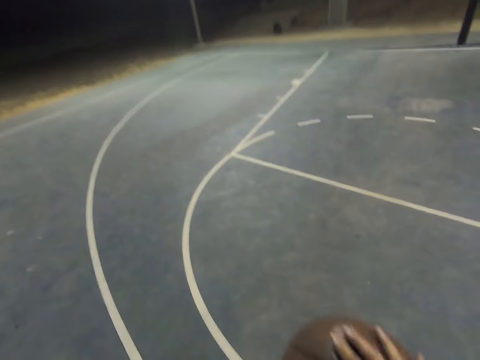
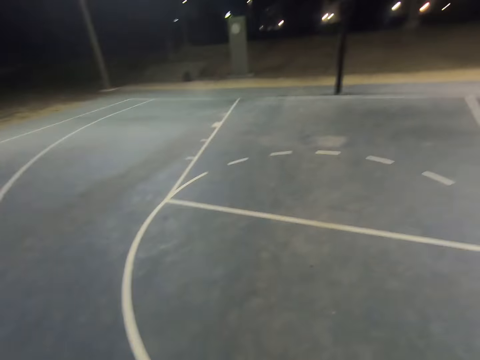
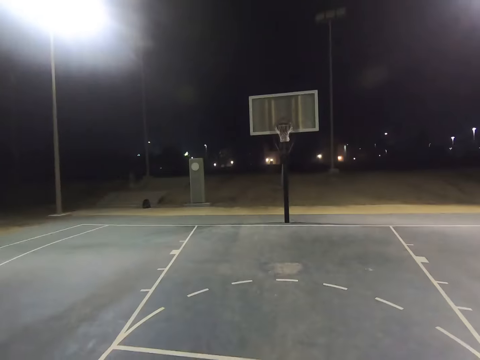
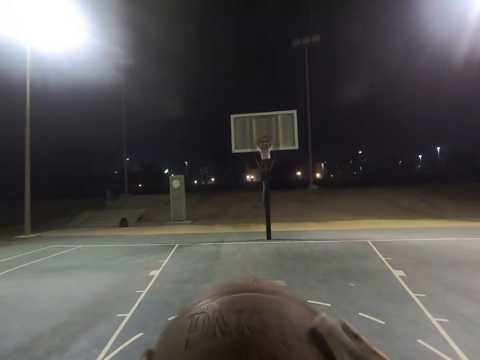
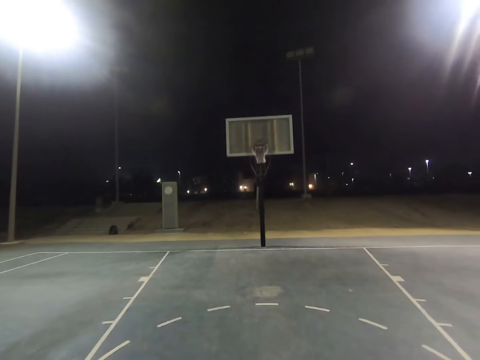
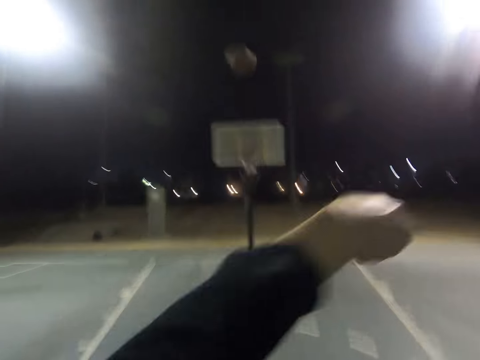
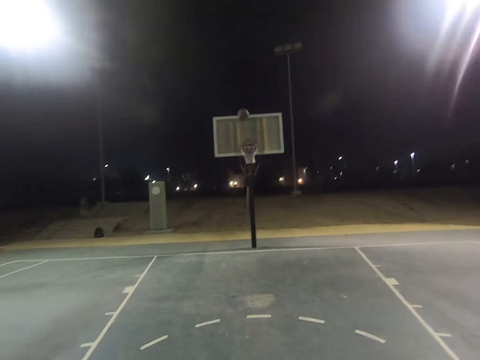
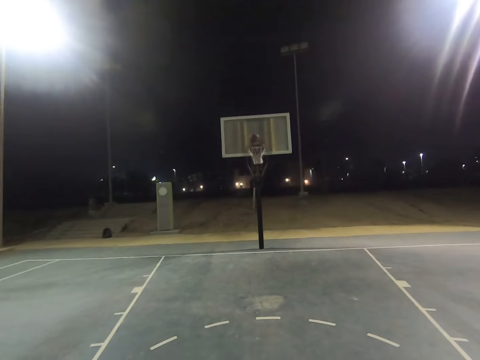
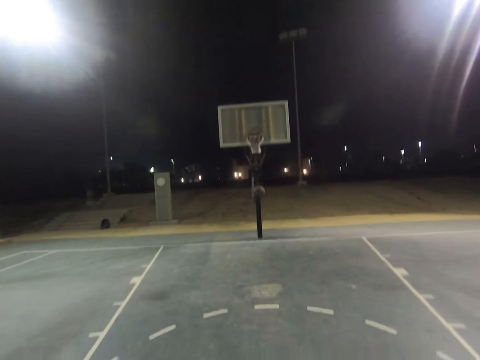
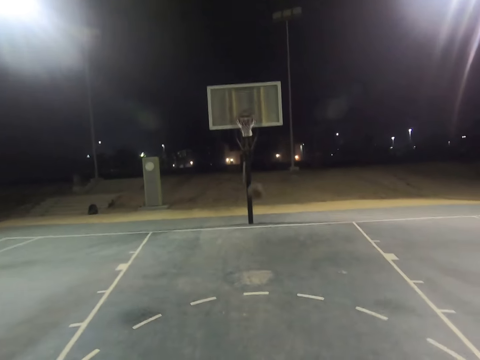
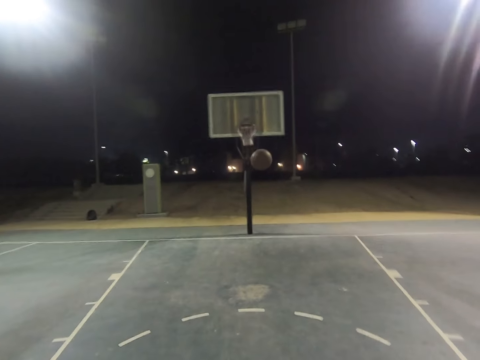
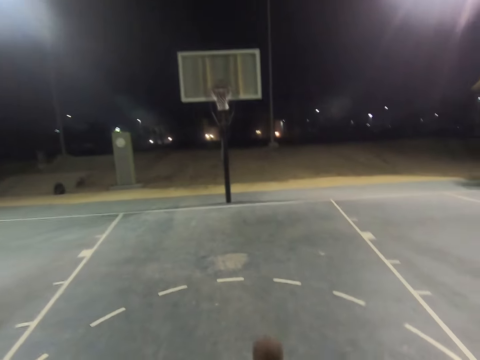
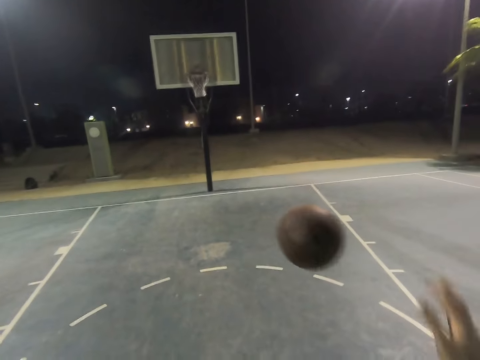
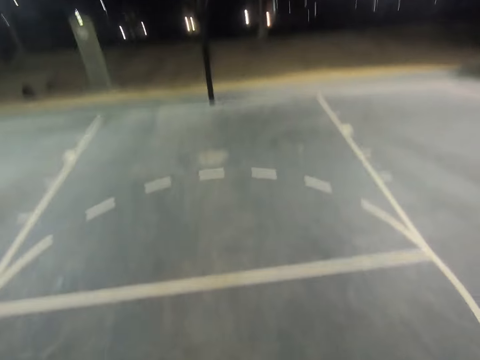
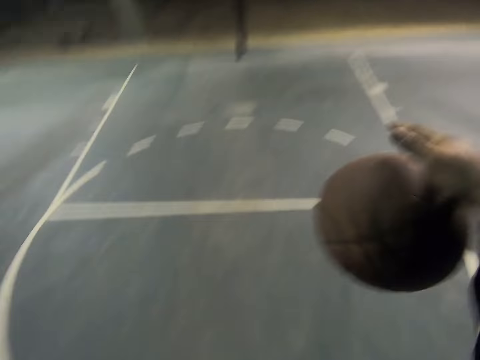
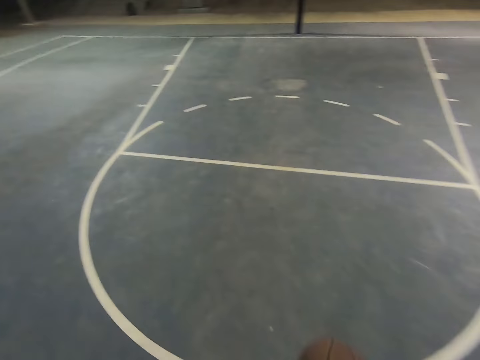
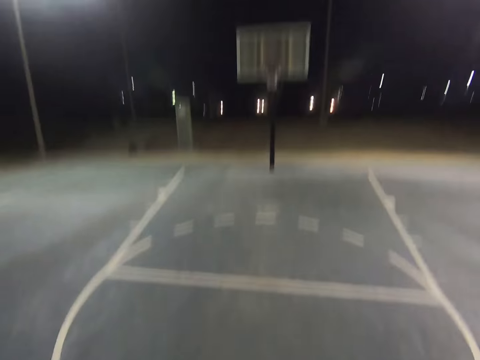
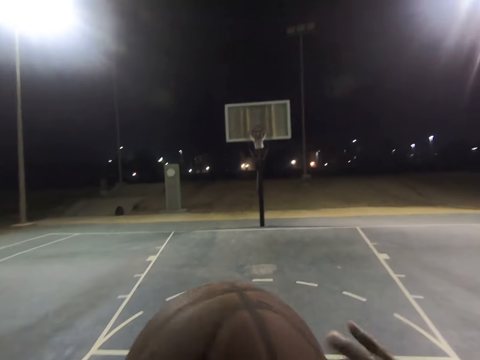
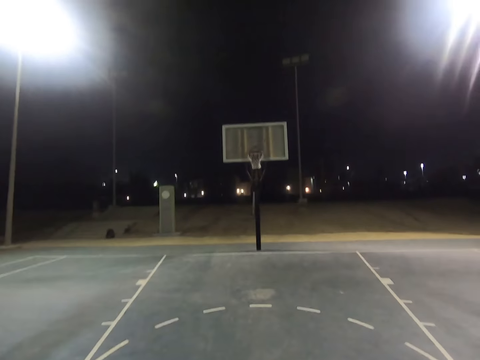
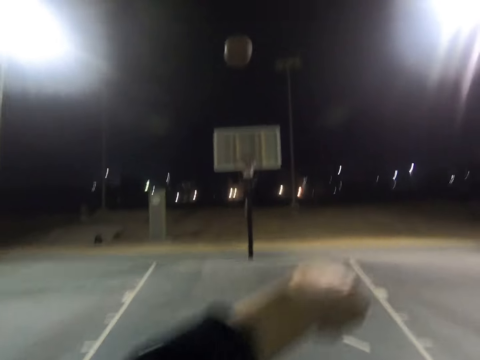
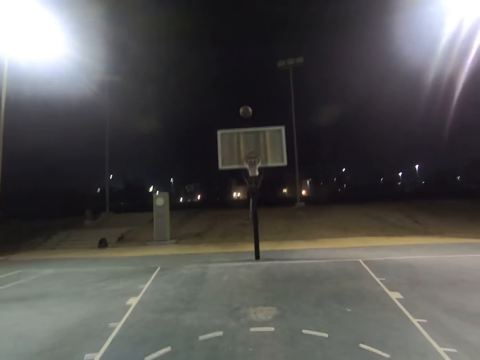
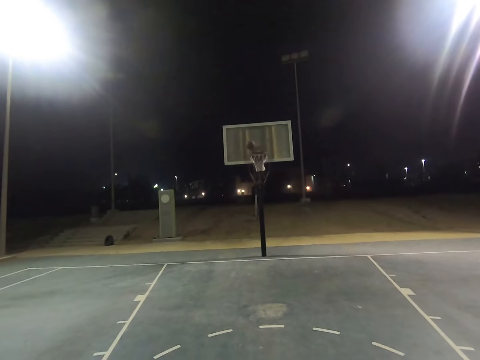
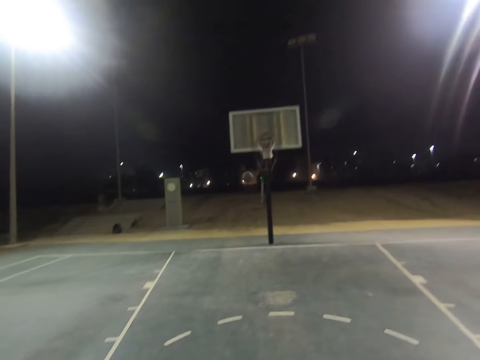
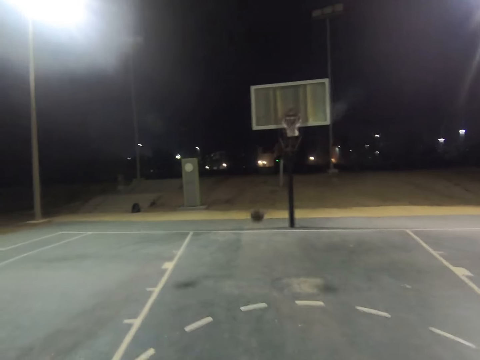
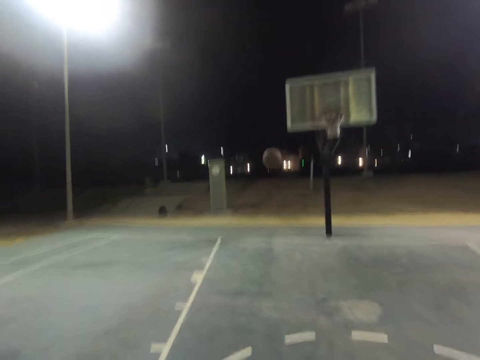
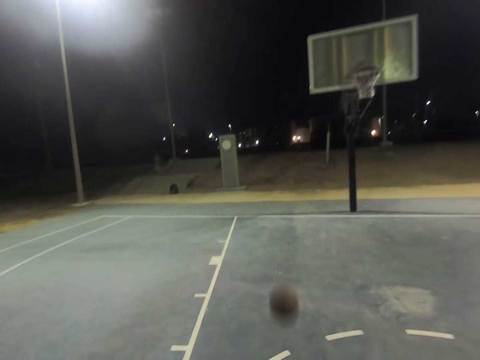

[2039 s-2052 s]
The camera wearer throws the ball to the hoop. They catch the ball. They throw the ball to the hoop.

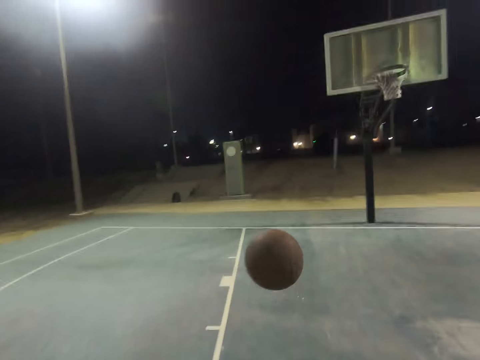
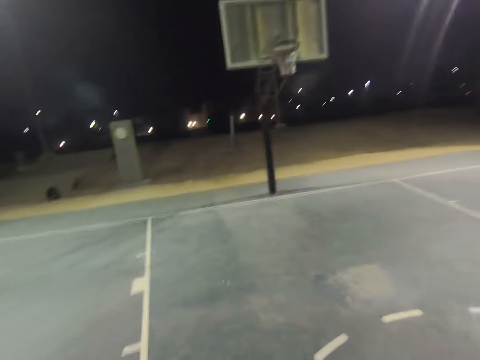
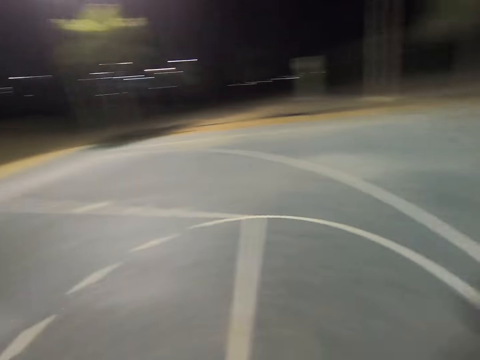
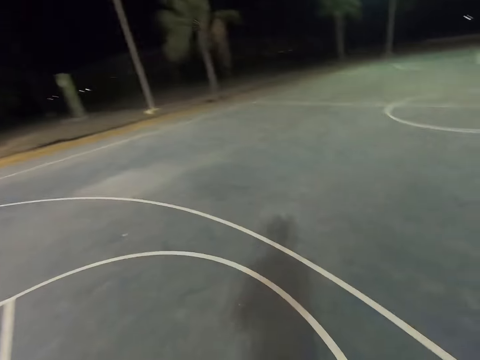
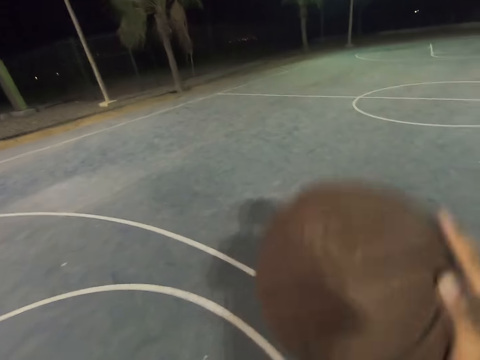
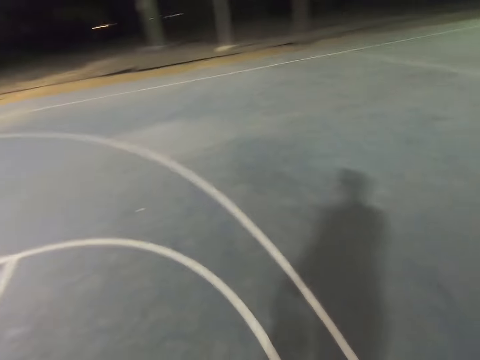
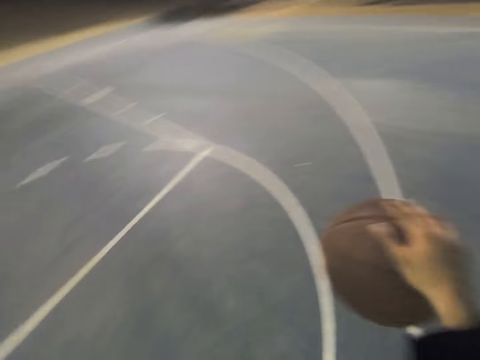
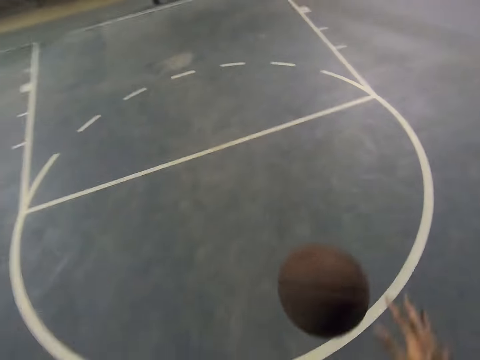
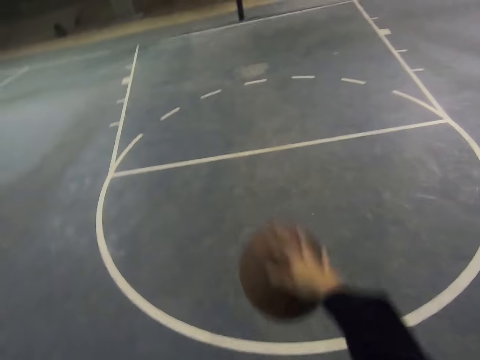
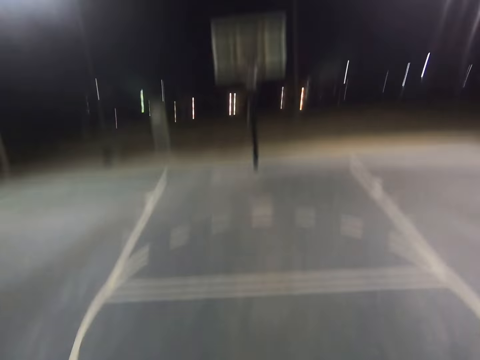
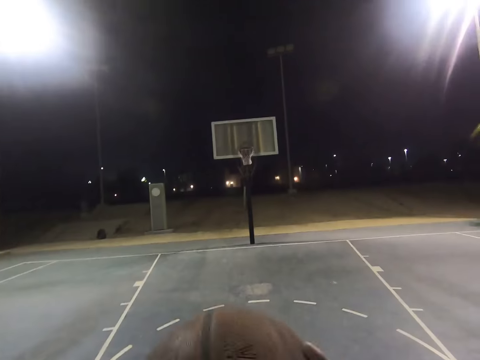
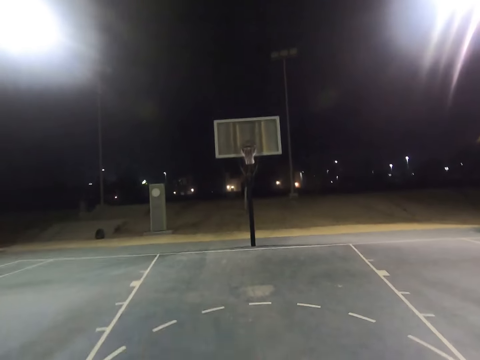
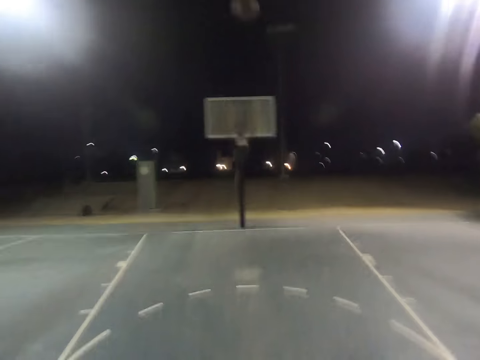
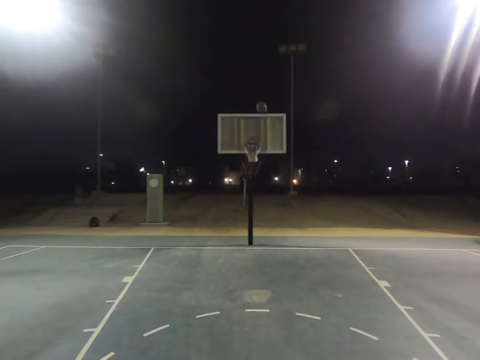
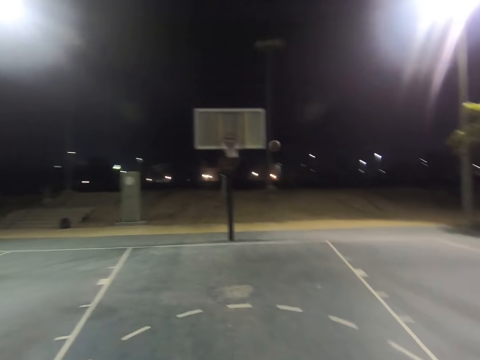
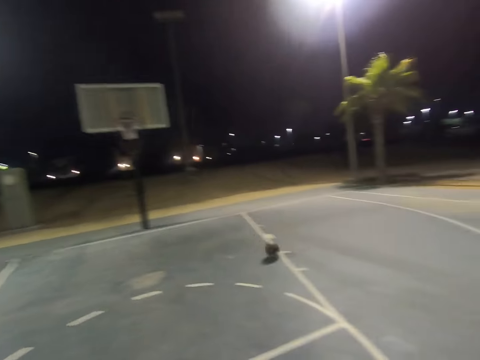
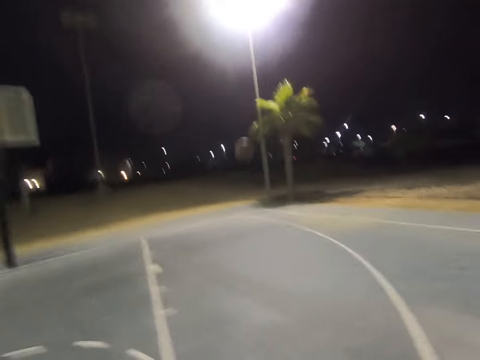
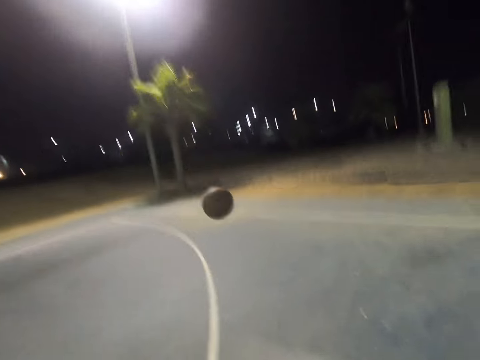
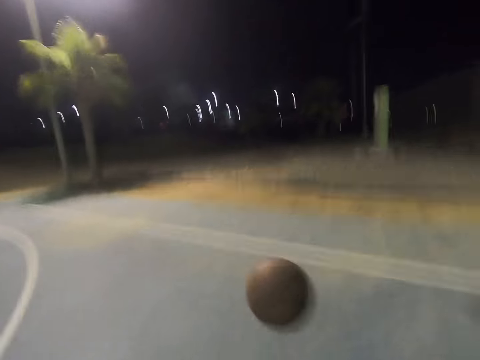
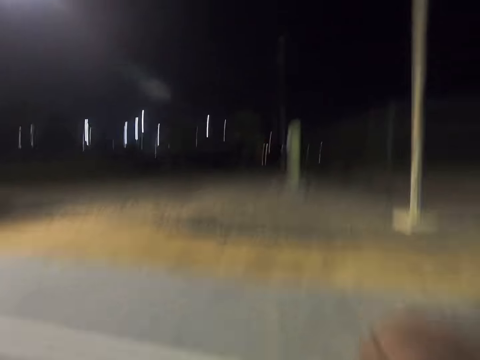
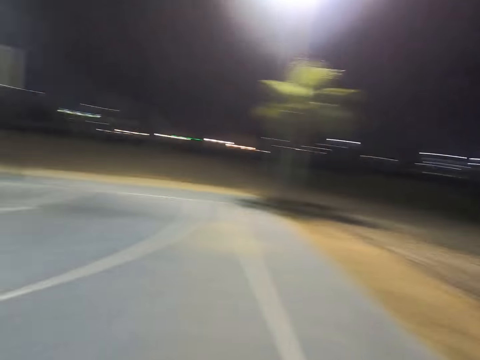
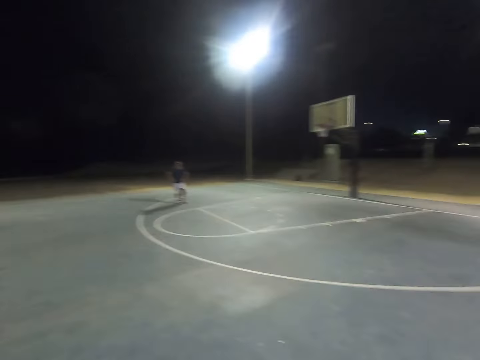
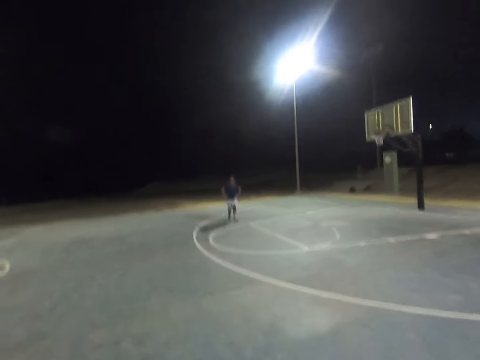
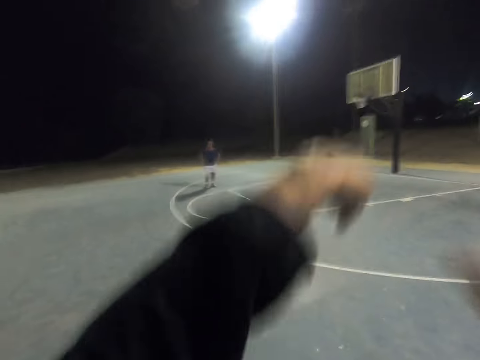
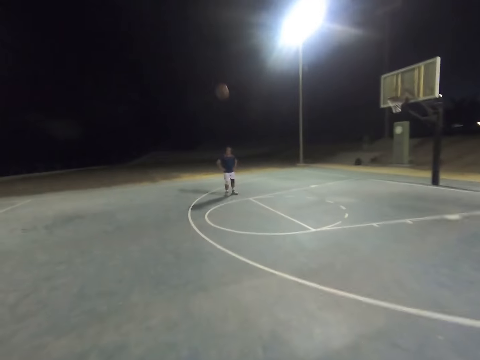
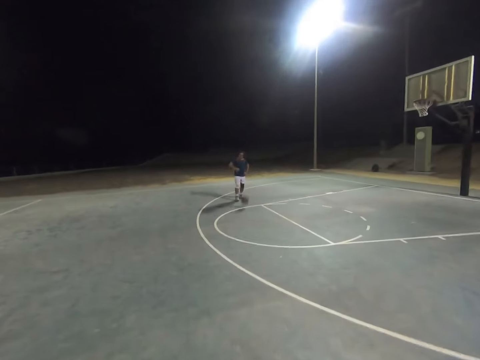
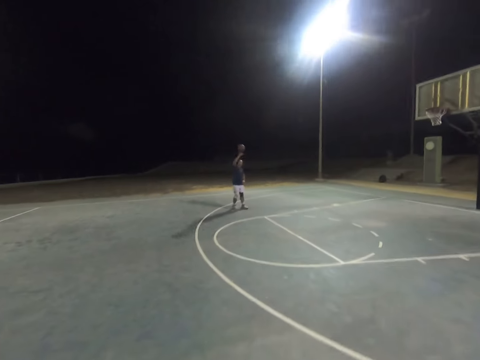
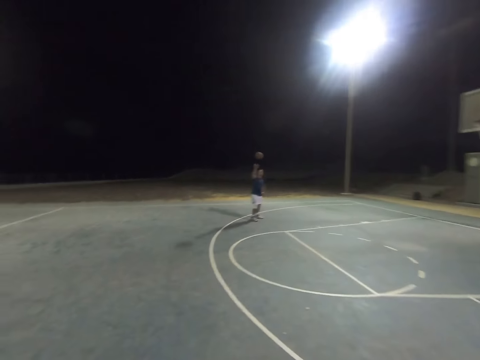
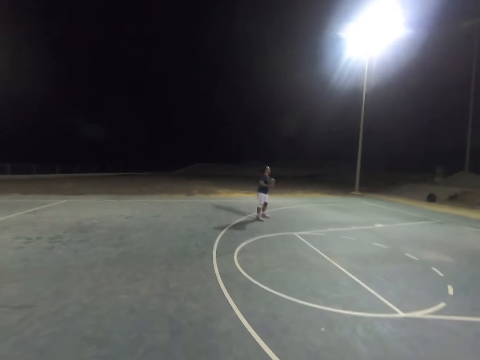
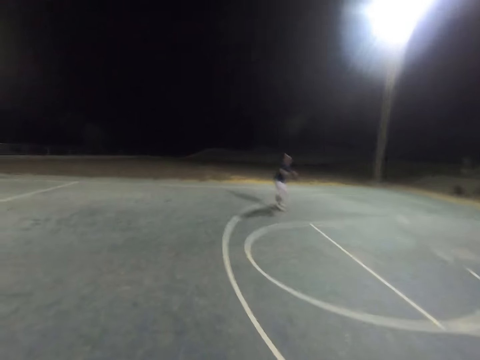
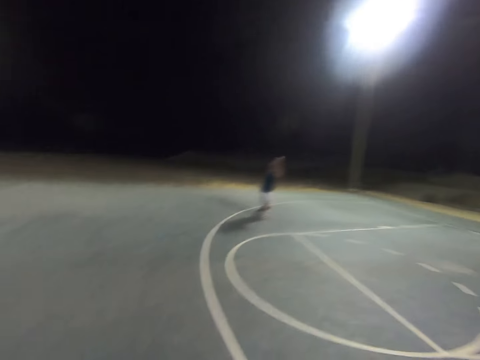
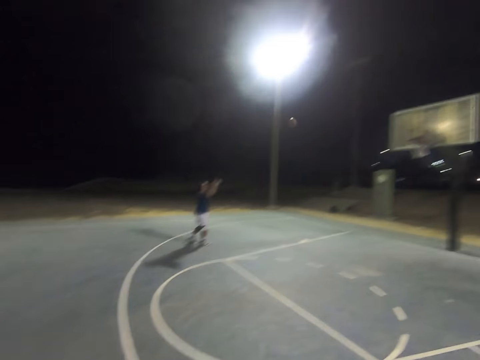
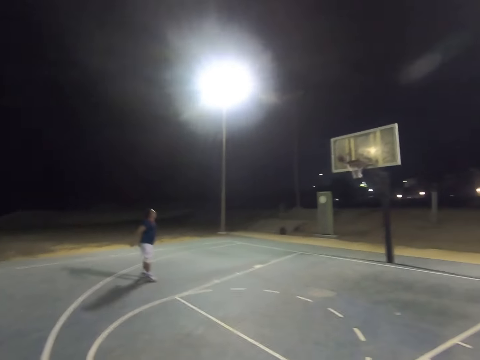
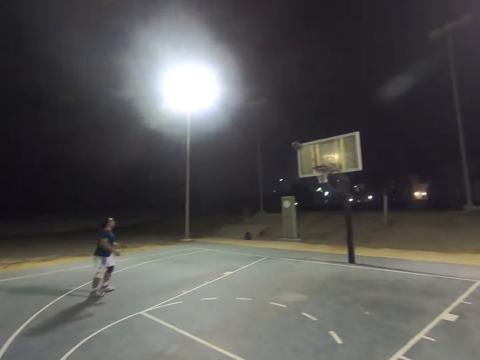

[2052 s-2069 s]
The camera wearer catches the ball. They throw the ball to the hoop. They throw the ball to a man. The man plays basketball with the camera wearer. The man catches the ball and throws the ball into the hoop.
